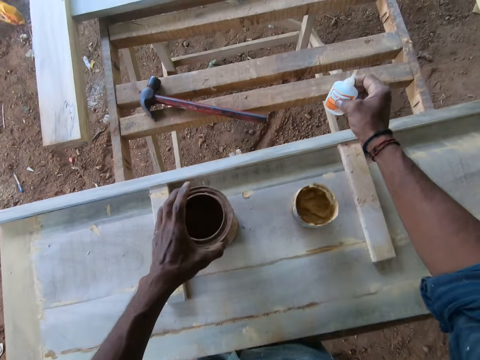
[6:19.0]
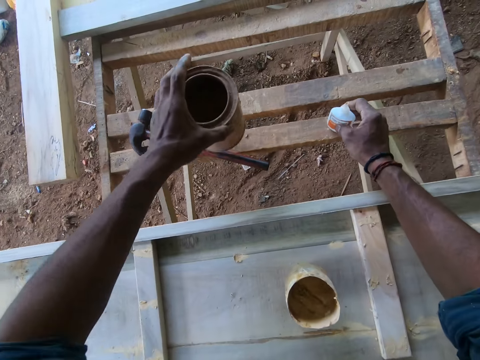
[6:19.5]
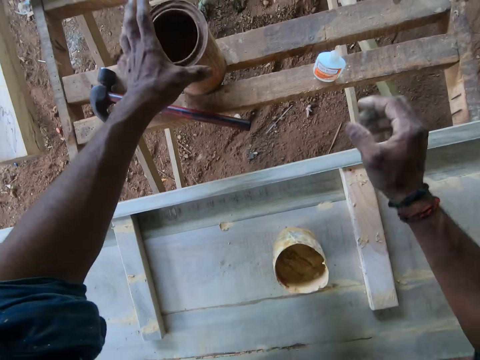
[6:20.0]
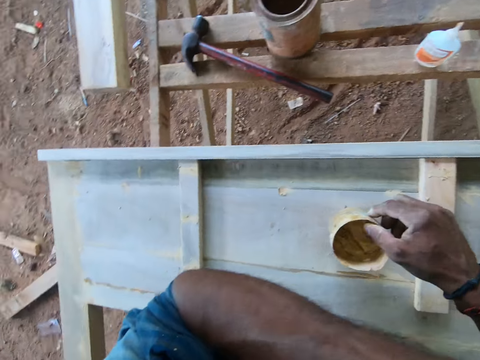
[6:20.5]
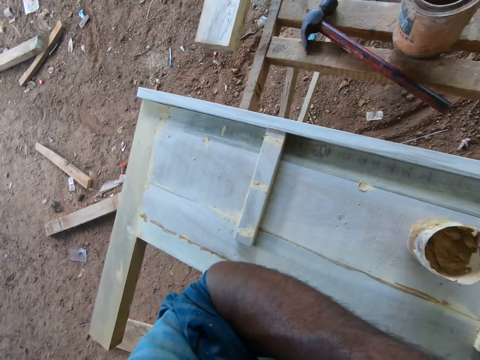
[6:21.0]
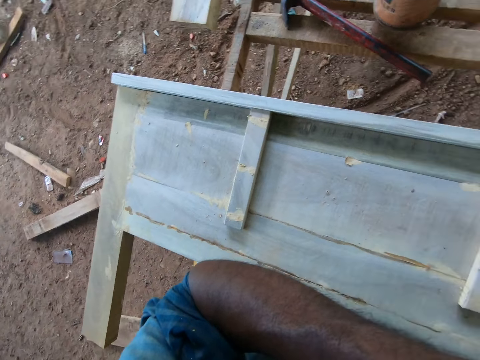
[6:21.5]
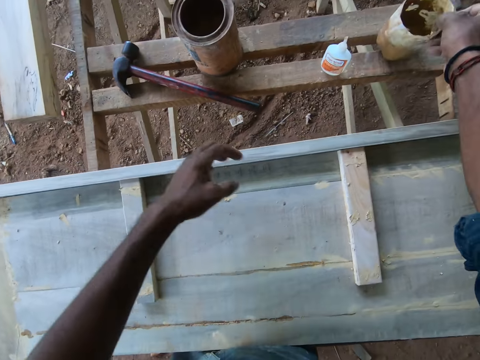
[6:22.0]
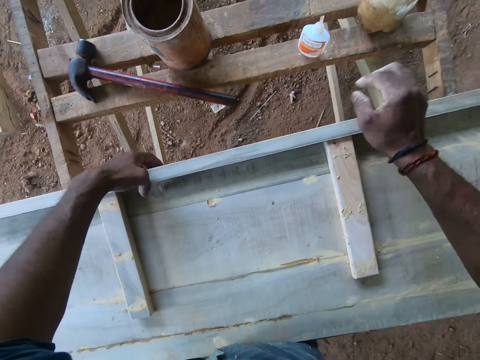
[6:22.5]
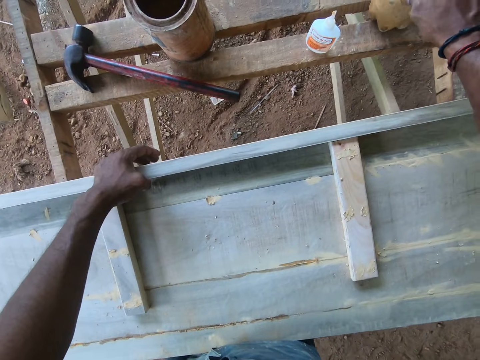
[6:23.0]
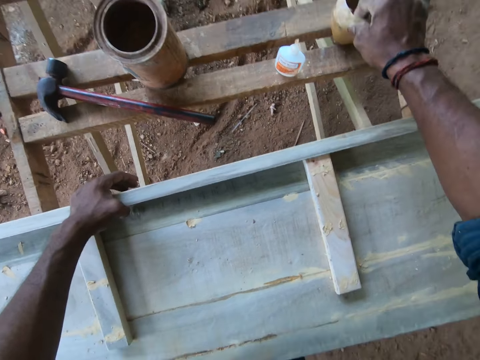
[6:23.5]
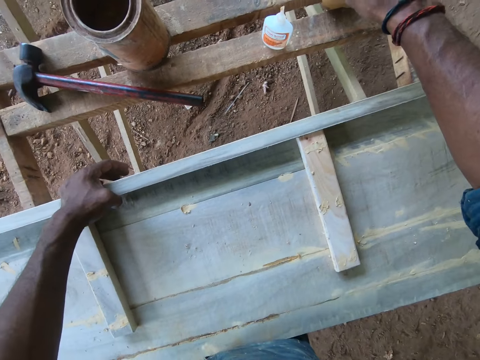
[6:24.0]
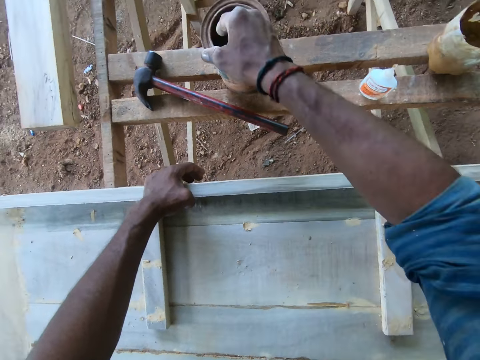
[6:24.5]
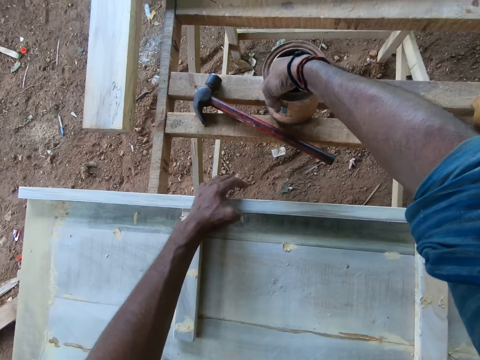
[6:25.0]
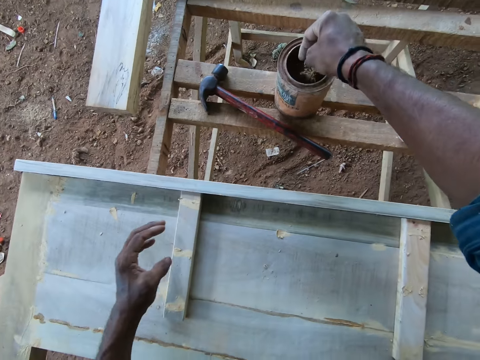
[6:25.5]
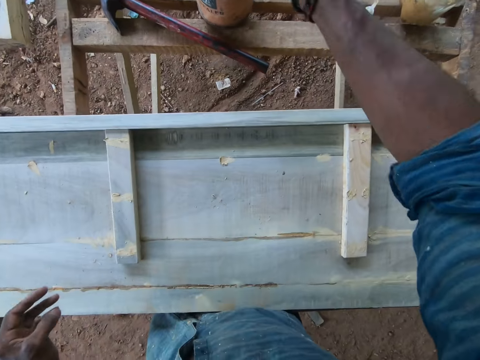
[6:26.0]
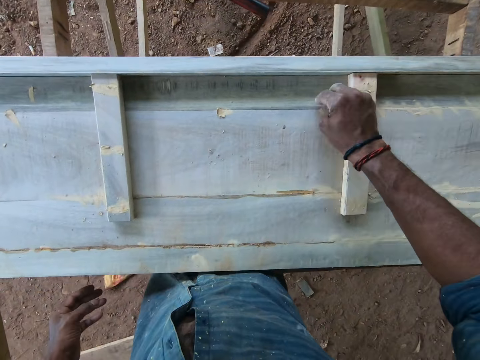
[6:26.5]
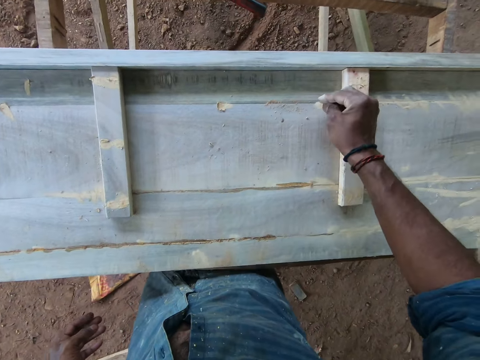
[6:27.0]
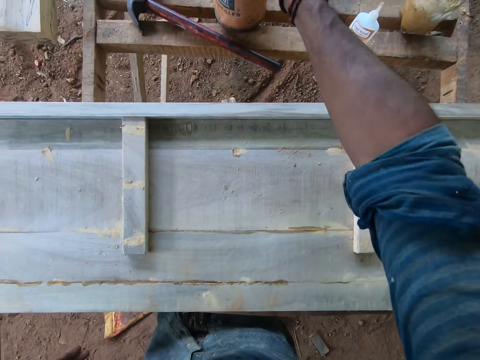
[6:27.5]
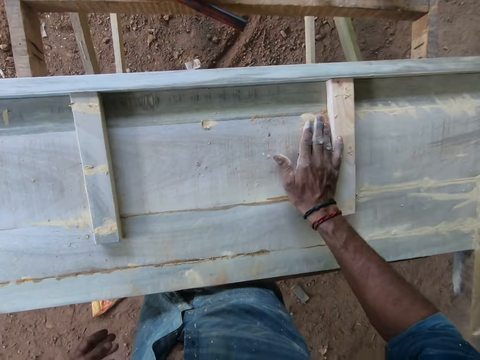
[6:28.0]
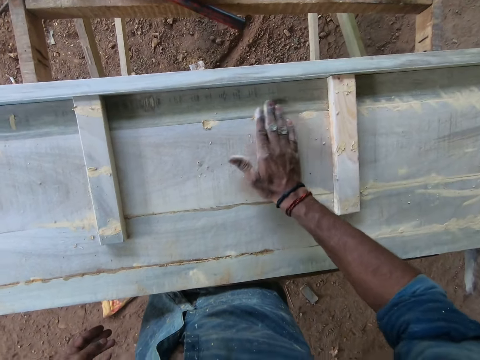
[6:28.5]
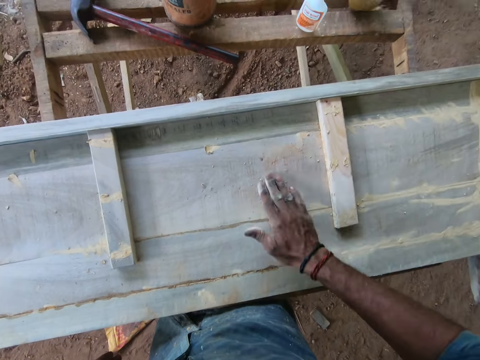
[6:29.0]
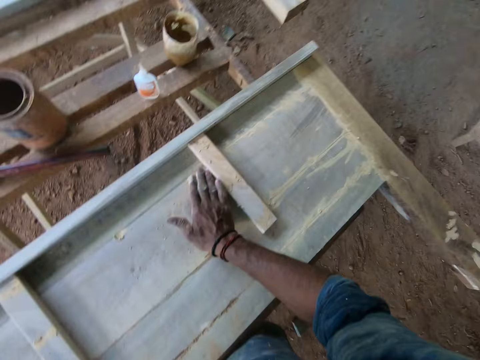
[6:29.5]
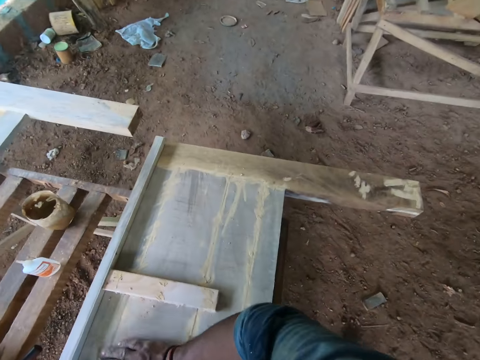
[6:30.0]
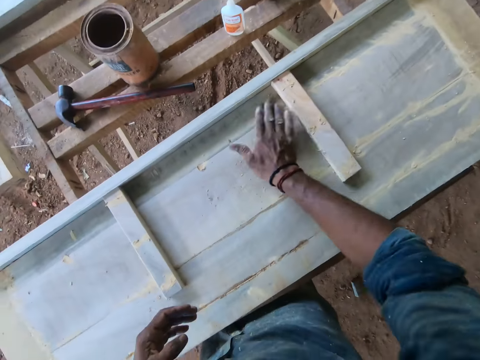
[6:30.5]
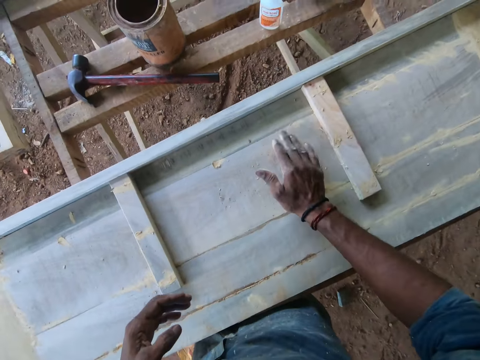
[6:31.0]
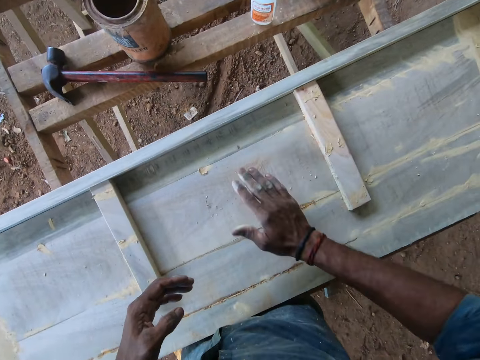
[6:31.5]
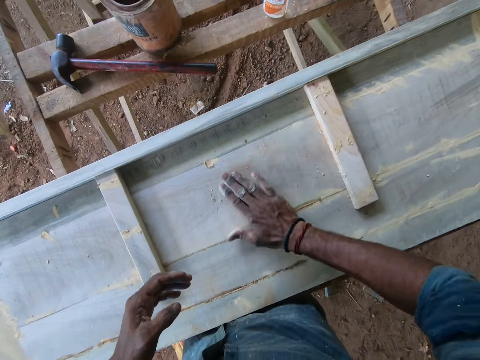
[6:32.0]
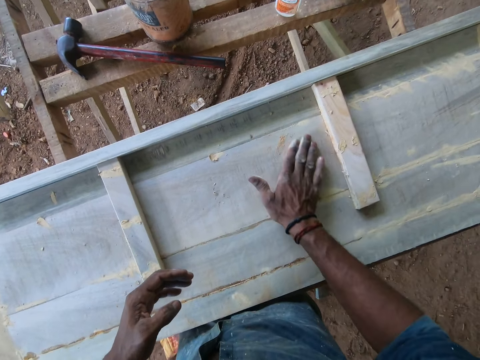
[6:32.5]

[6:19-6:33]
The camera wearer picks up the wood filler can or tin from the wooden frame with his left hand. He drops the glue container in his right hand on the wood or timber. He drops the wood filler can in his left hand on the wood. He picks up the container with adhesive from the wooden frame with his right hand. He rubs the nose. He moves the tin on the timber. He drops the container with adhesive in his right hand on the wood. He packs some wood filler with his right hand from the can on the wood. He fills the wooden frame with the wood filler in his right hand. He drops the remaining wood filler in his right hand into the wood filler can. He rubs the wood filler on the wooden frame with his right hand.

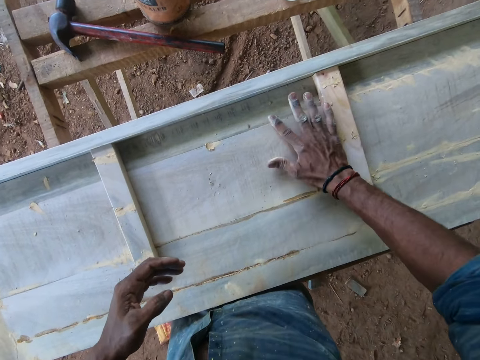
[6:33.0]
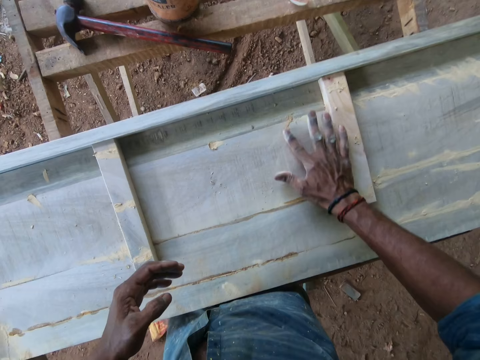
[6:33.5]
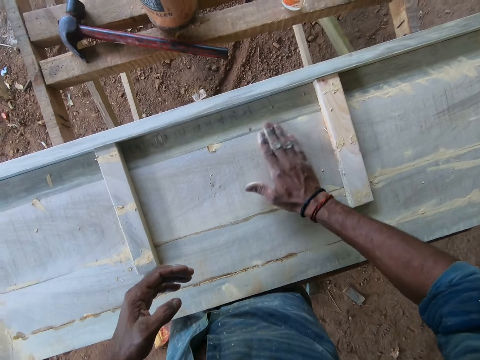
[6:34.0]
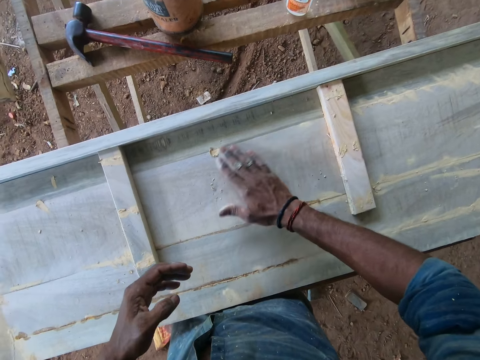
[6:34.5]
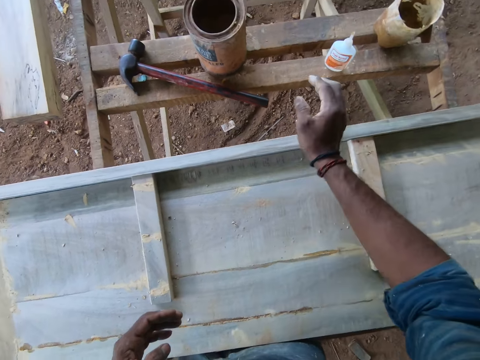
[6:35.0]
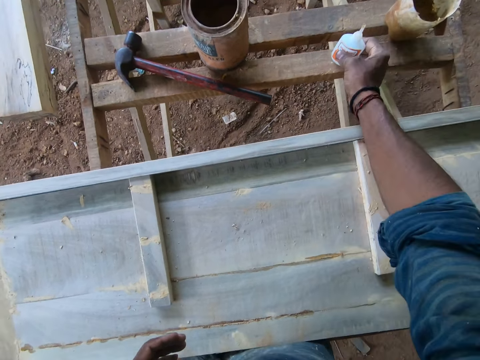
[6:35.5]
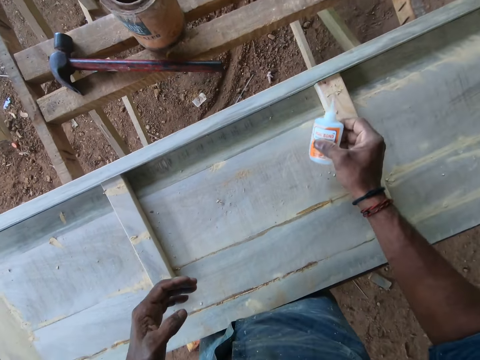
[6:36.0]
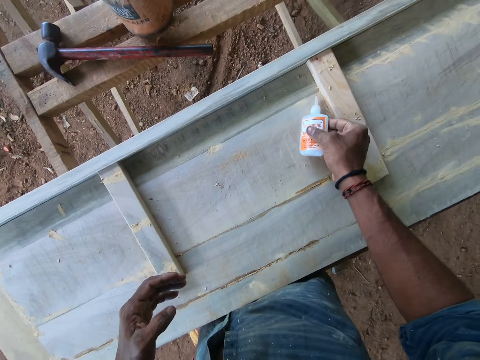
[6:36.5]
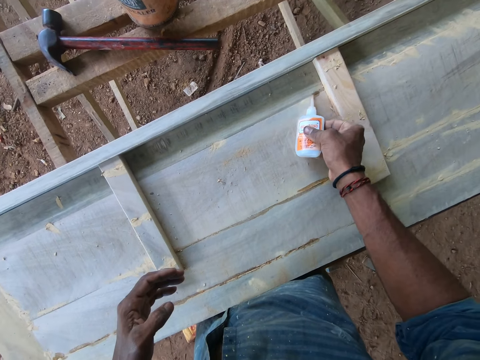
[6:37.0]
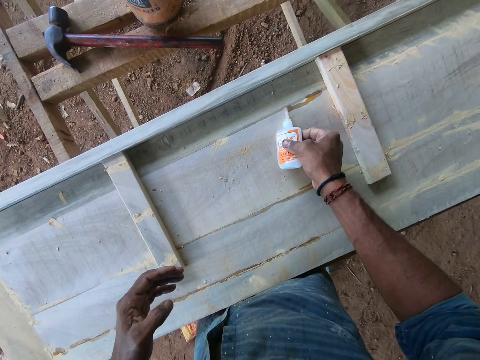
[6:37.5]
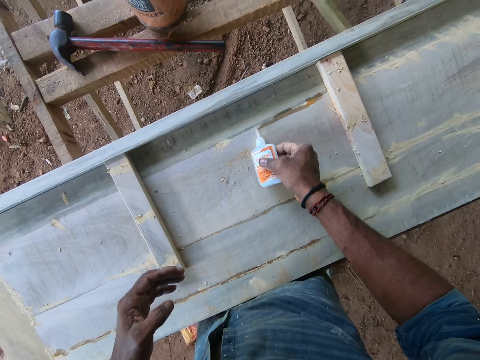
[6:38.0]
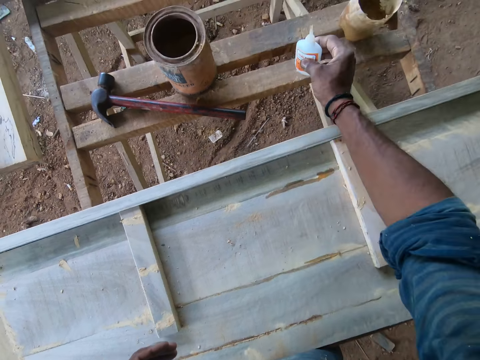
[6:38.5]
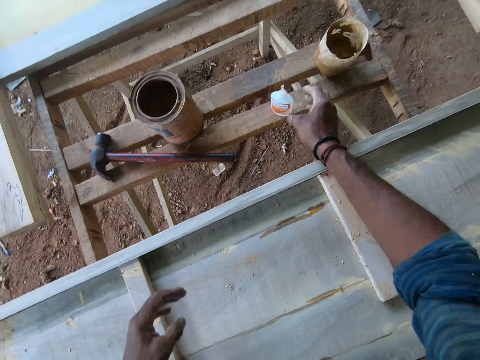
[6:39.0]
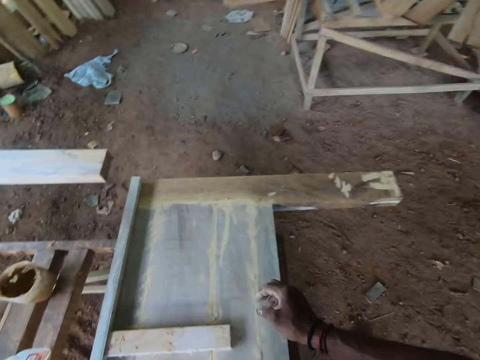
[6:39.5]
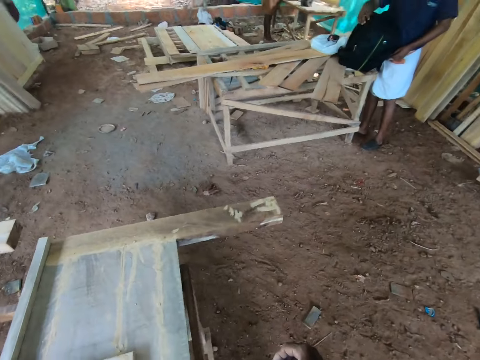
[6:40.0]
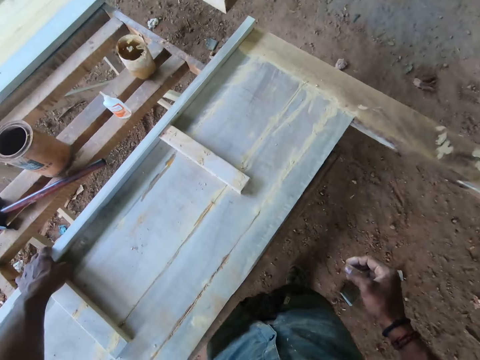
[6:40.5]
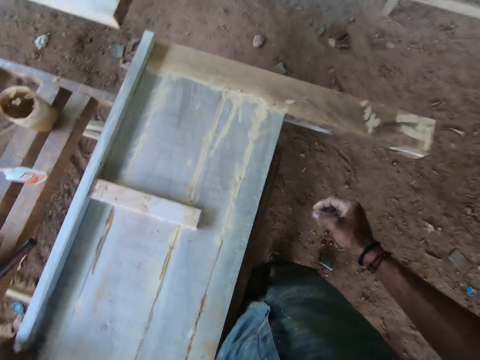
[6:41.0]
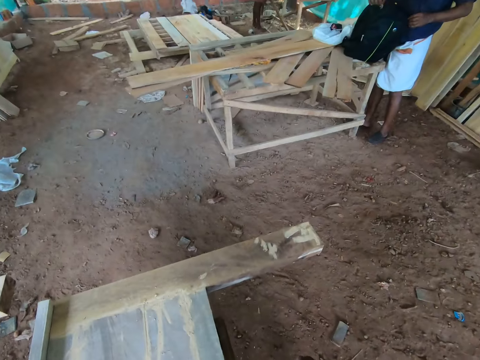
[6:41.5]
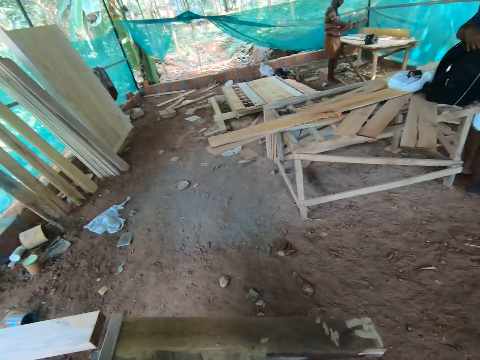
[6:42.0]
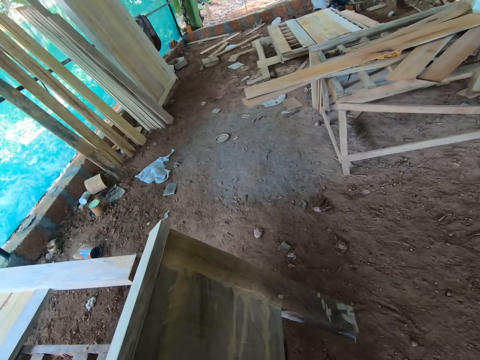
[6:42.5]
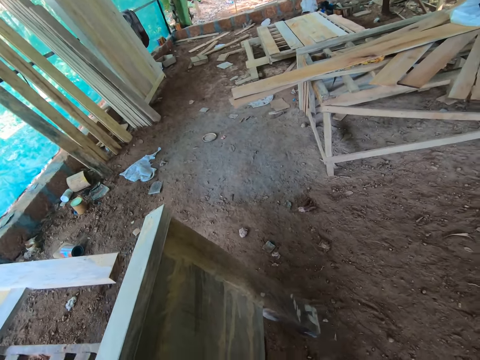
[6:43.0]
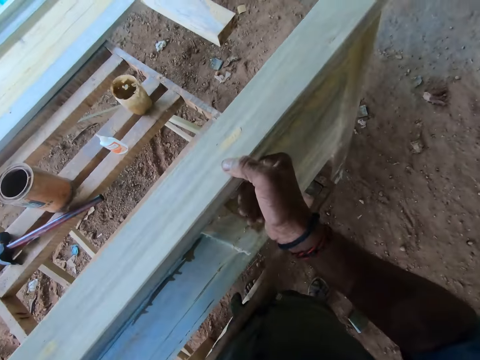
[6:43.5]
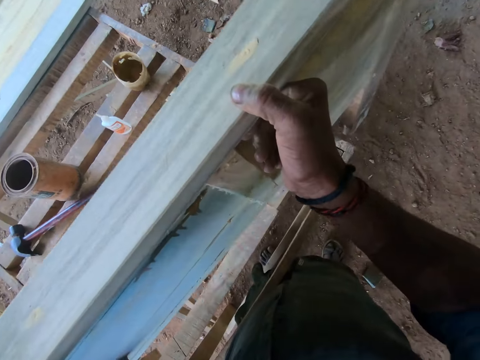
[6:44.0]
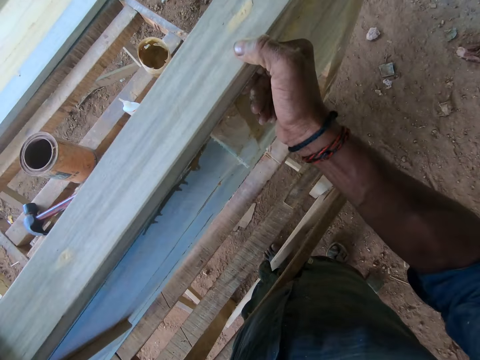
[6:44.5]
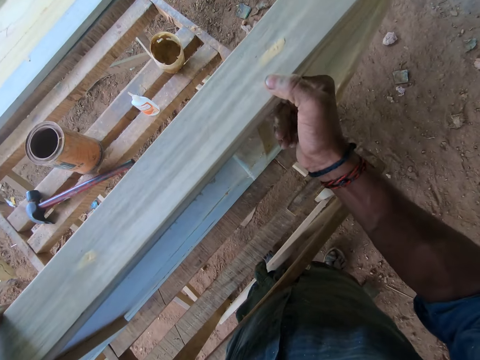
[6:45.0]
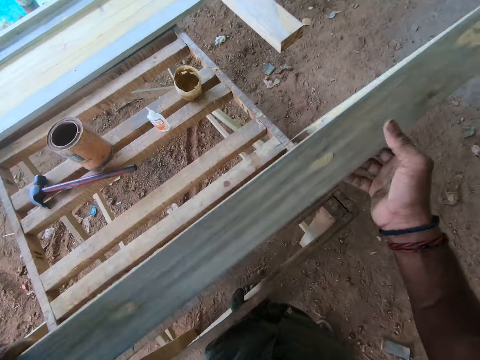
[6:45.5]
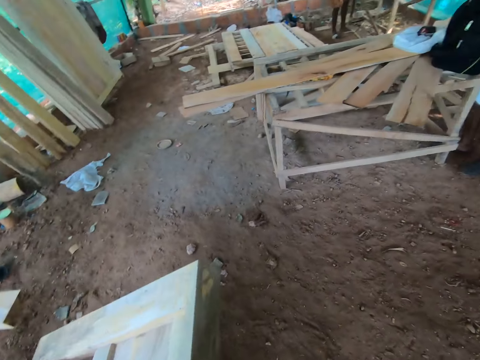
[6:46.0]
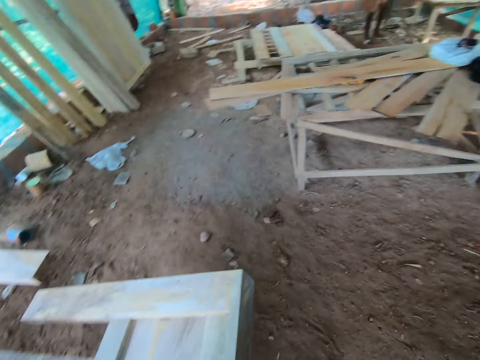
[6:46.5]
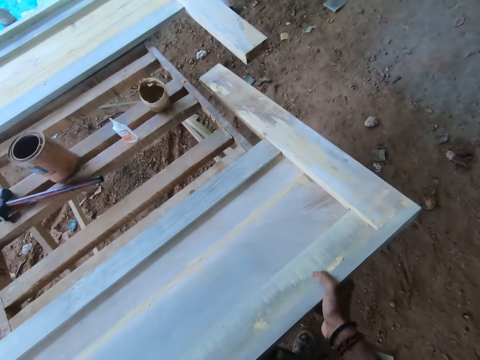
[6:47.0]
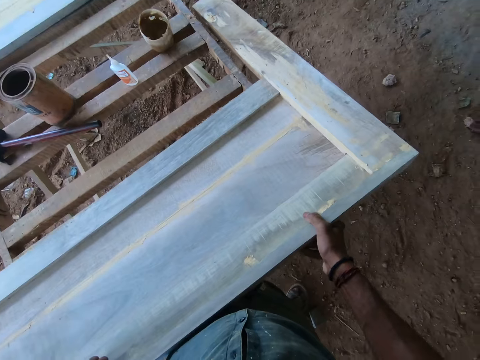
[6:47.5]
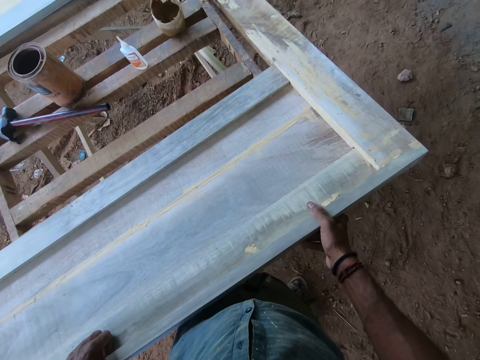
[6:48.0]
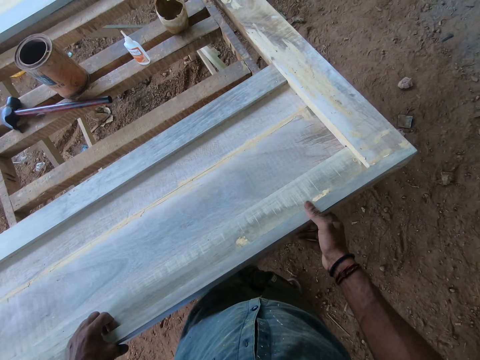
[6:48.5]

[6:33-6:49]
The camera wearer picks up the glue container from the wood with his right hand. He fills the wooden frame with the glue from the glue container in his right hand. He drops the glue container in his right hand on the wood. He talks to a man. He turns the wooden frame with both hands. He moves the timber. He talks to the man. The man talks to the camera wearer. The camera wearer moves the timber.
